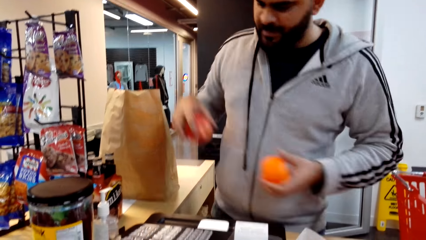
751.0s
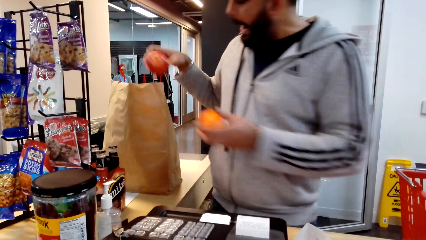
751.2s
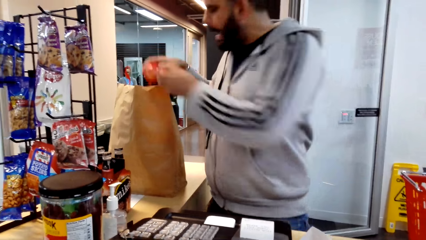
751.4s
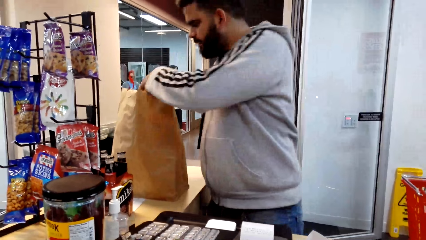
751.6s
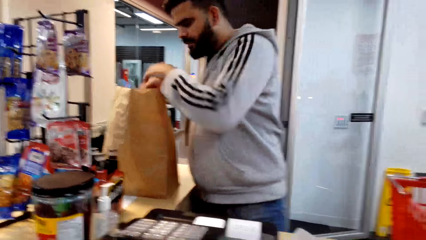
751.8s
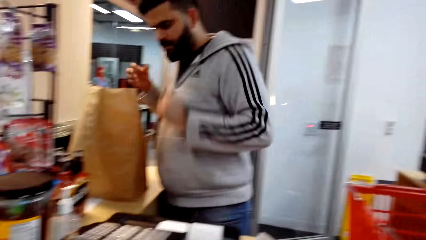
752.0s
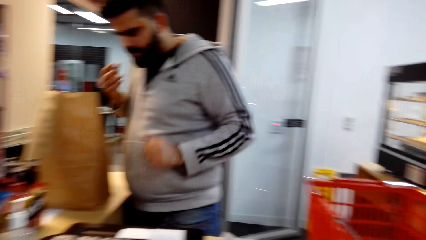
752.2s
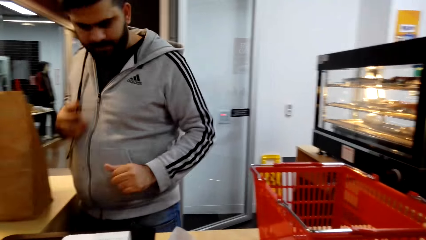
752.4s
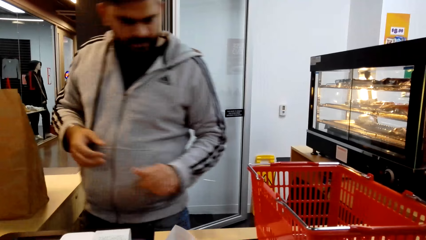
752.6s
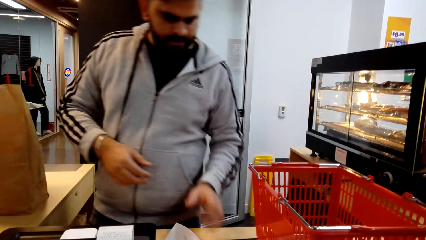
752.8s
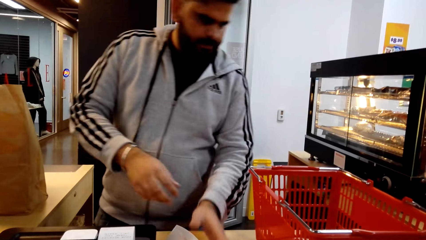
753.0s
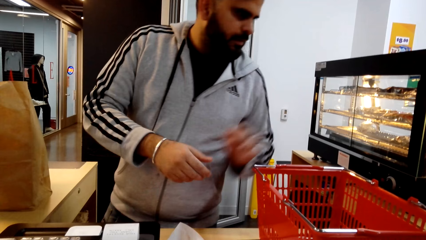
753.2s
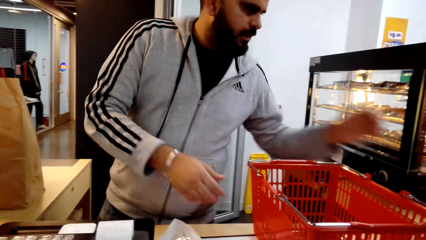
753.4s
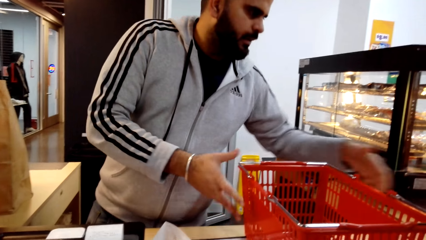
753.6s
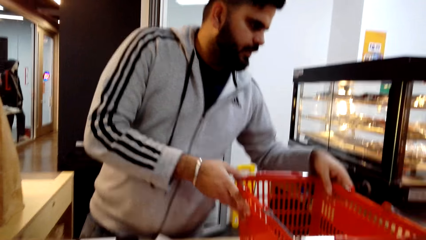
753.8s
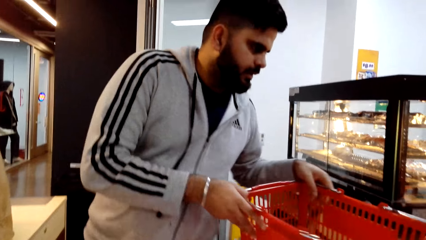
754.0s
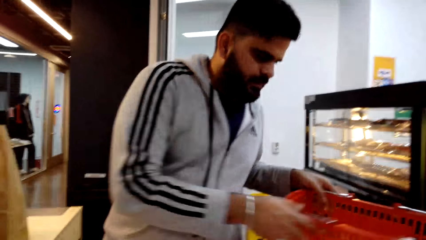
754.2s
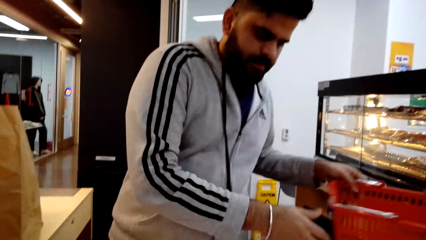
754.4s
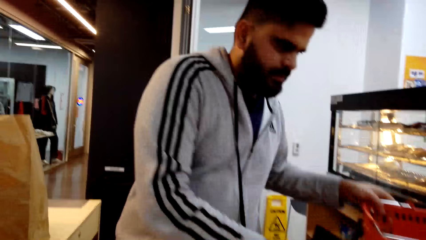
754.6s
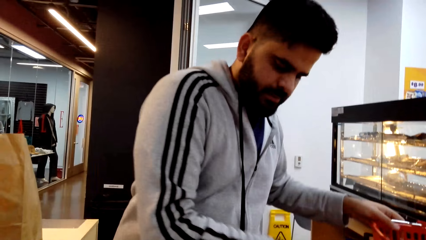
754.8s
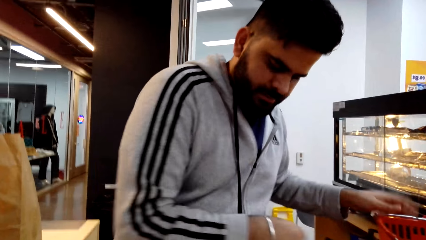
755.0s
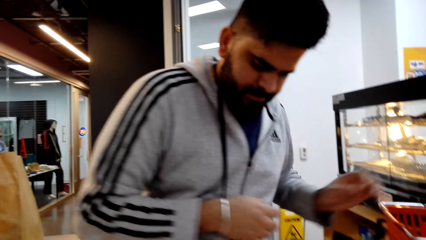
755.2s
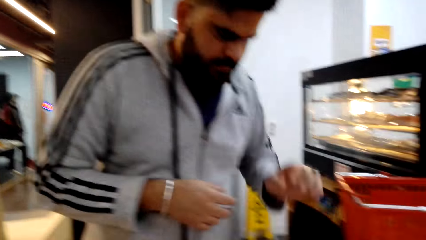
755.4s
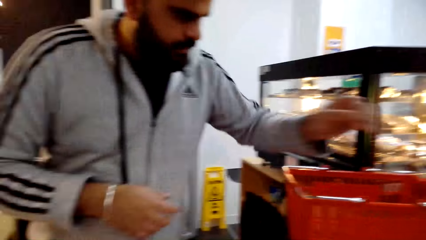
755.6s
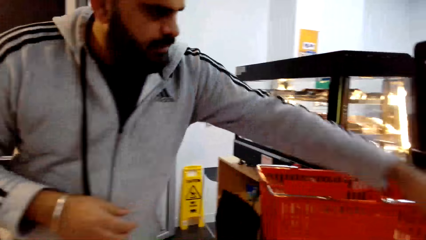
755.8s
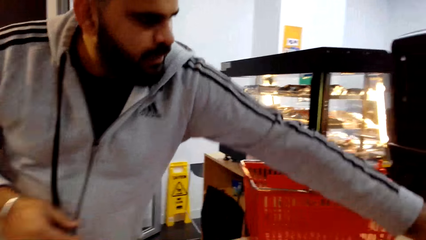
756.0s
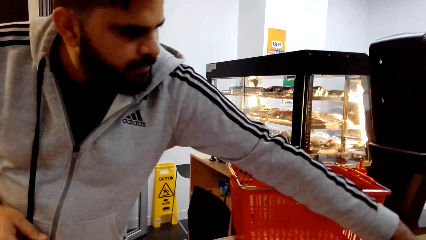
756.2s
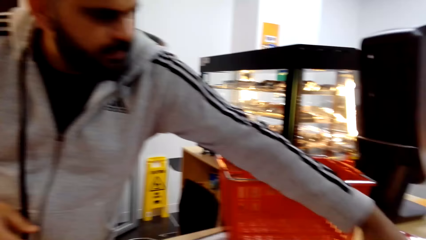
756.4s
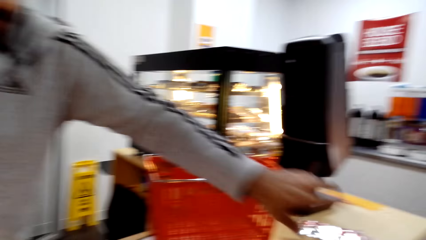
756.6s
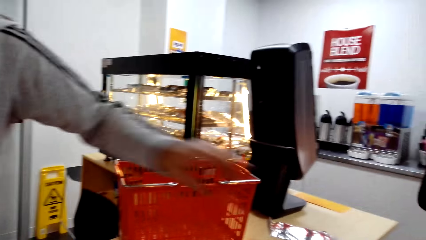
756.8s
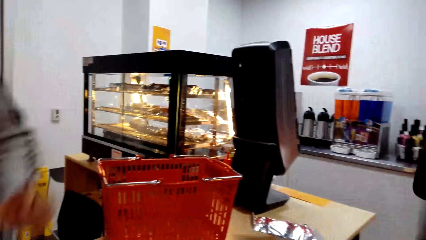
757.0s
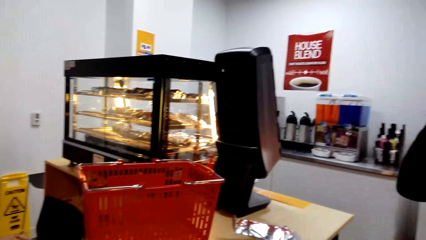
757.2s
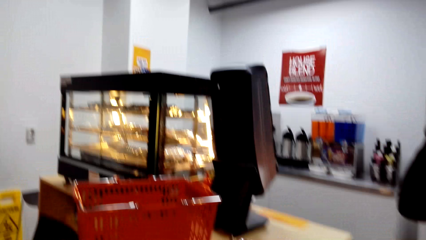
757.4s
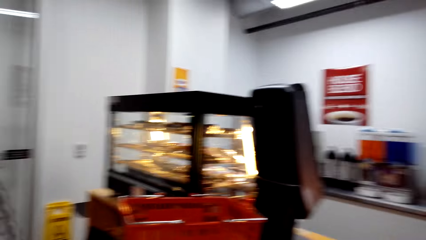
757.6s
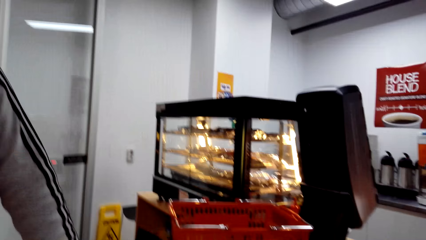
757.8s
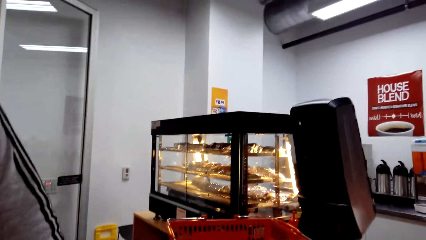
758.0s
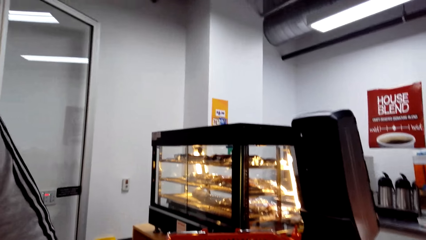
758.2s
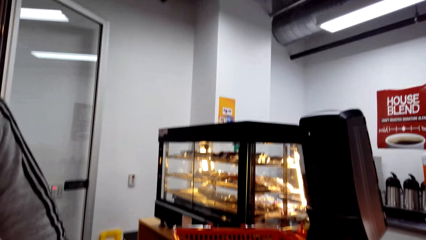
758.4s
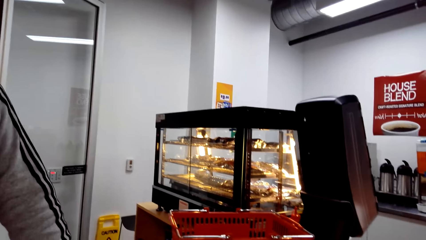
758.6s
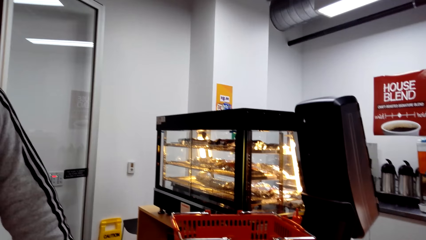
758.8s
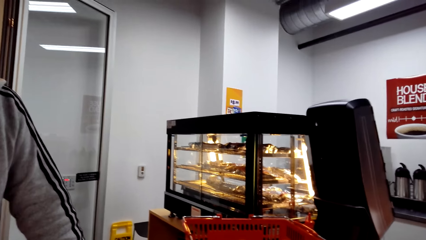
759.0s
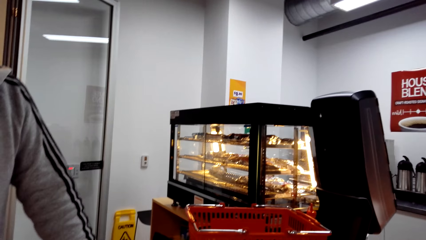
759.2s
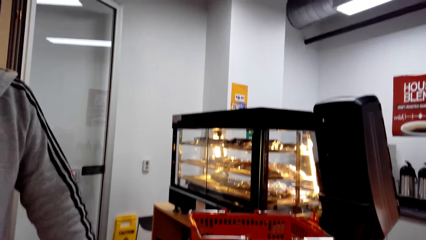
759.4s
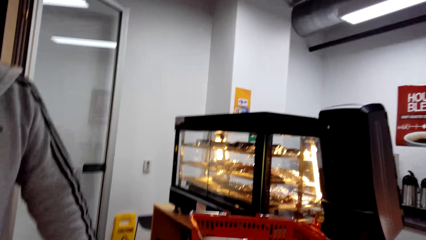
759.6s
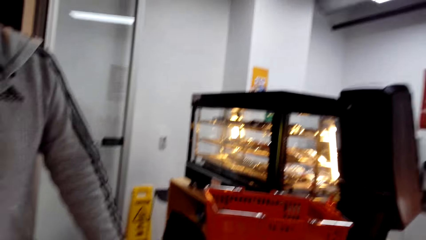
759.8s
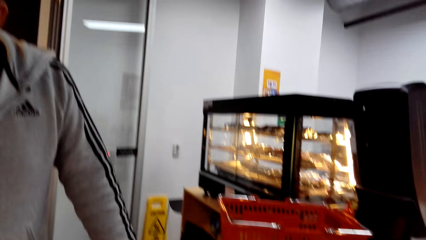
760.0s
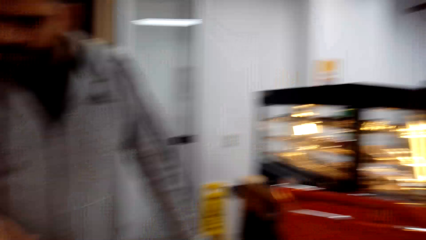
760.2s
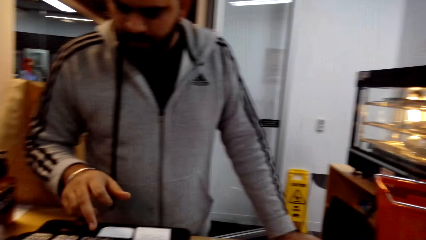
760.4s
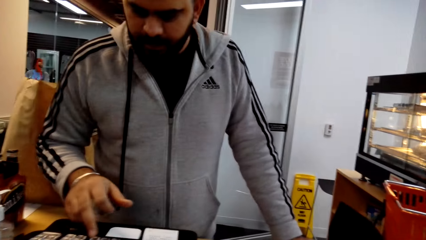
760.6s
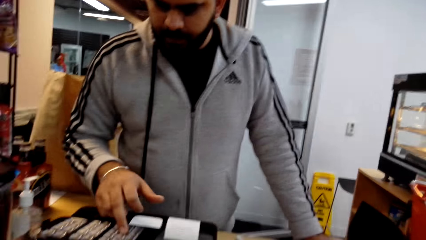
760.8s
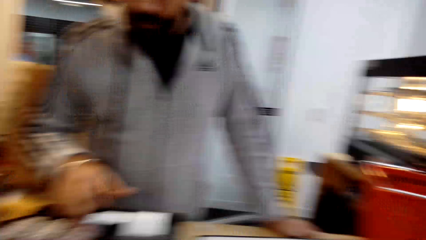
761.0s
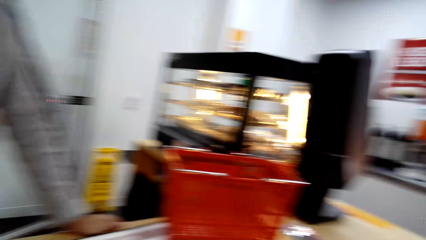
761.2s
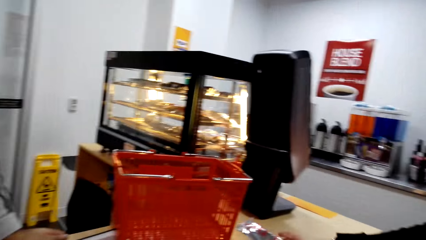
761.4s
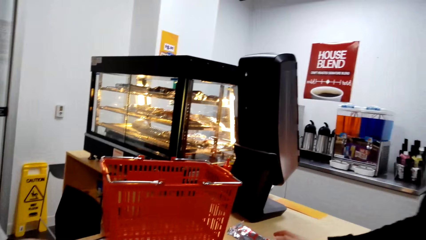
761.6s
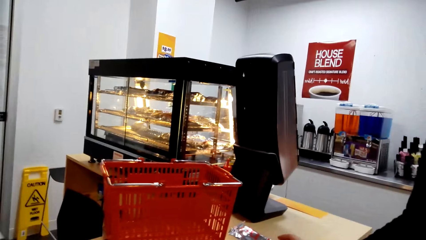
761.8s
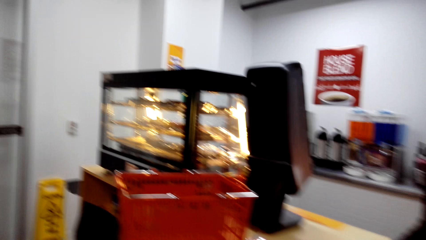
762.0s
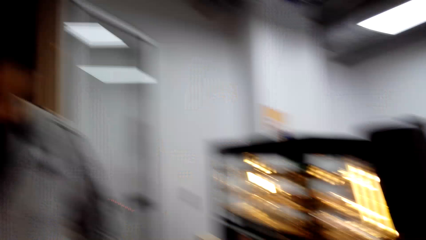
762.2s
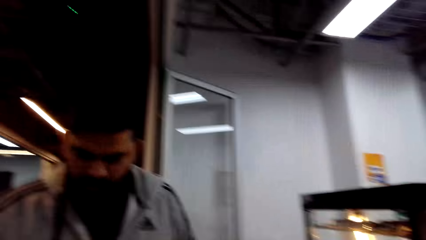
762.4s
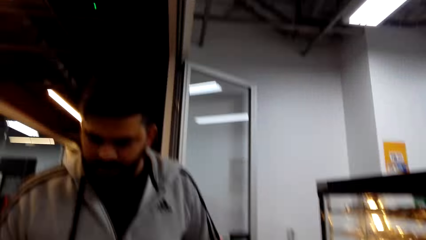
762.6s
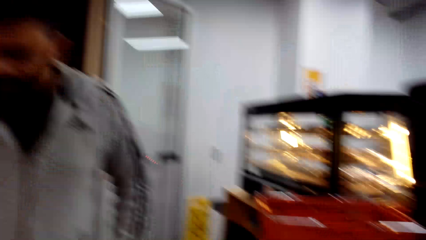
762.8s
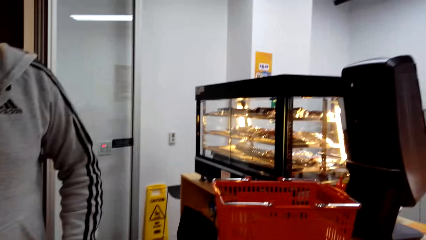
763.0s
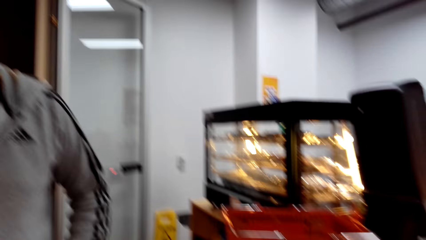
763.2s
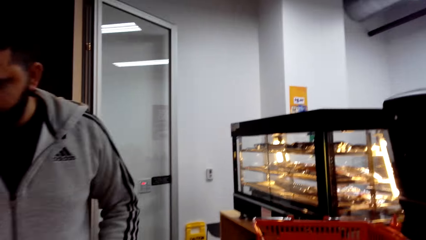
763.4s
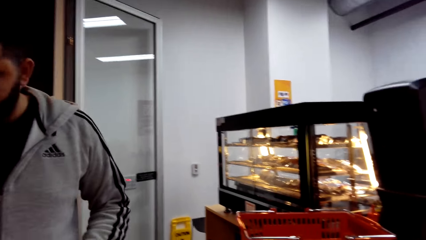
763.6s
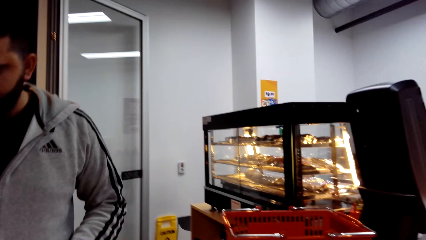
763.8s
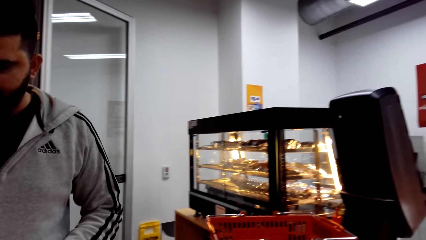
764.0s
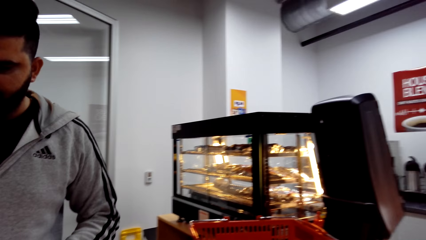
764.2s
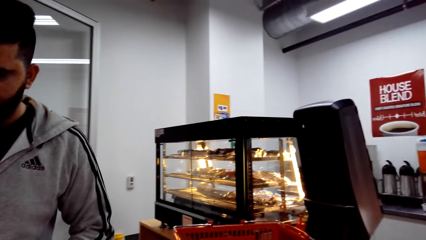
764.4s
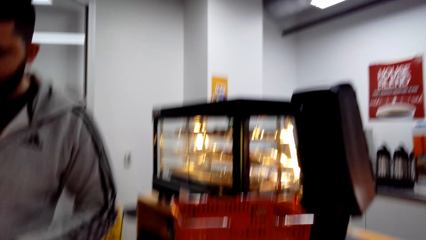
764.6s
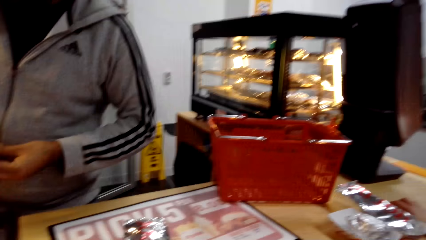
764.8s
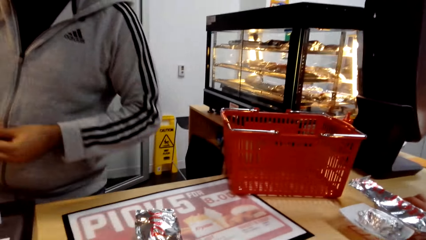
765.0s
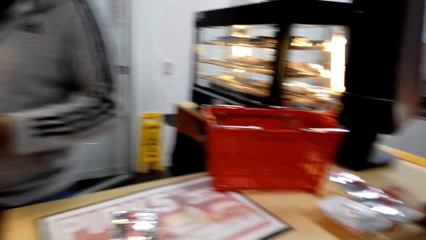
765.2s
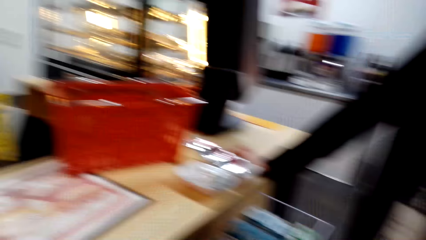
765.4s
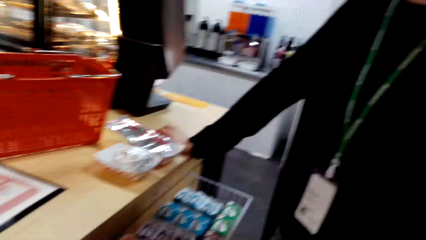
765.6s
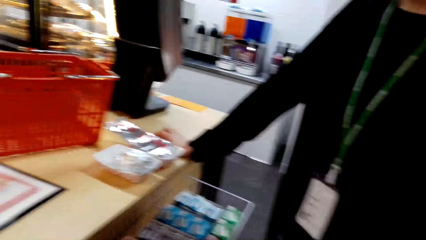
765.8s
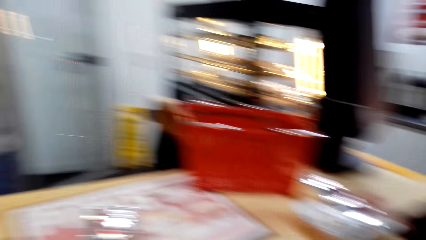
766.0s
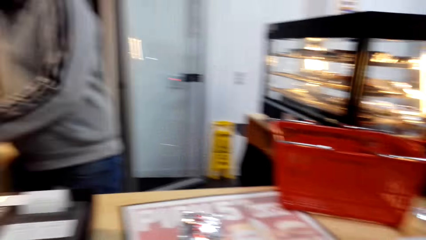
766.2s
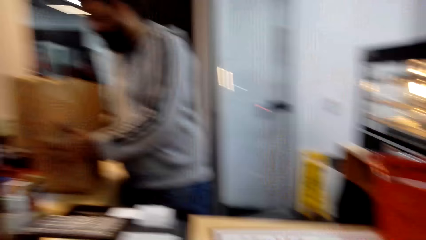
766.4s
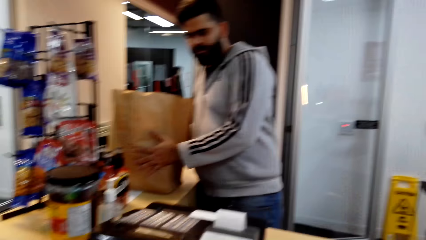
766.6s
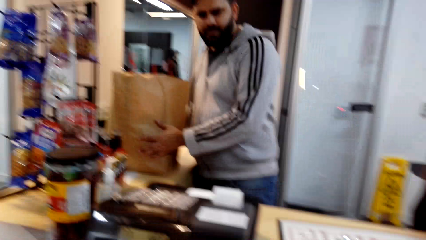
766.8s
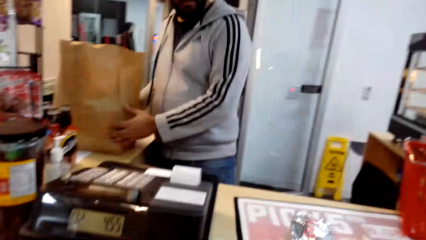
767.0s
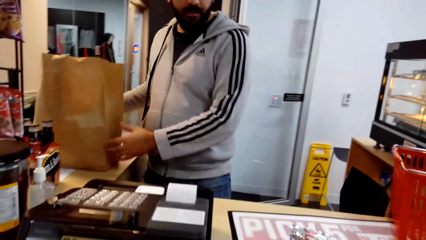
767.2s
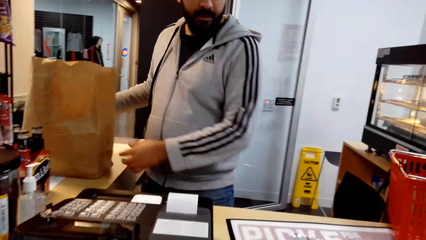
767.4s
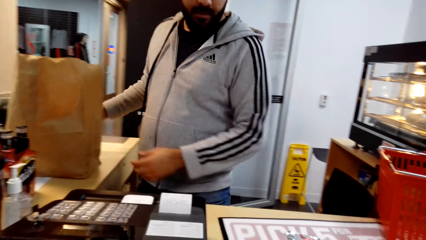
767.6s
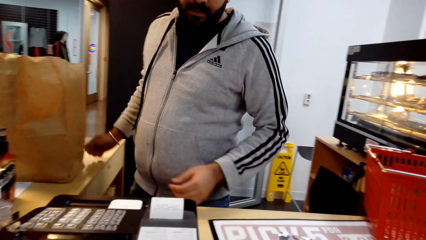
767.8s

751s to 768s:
A man packs the items. The man moves the shopping basket to the other side and takes an item. The camera wearer looks around. They interact with the man.
